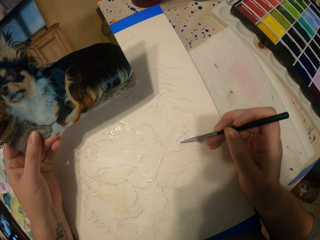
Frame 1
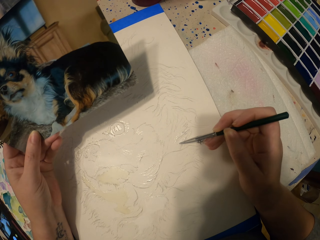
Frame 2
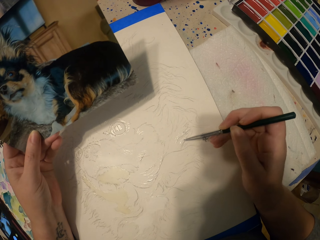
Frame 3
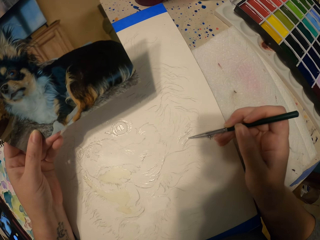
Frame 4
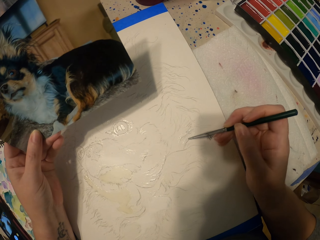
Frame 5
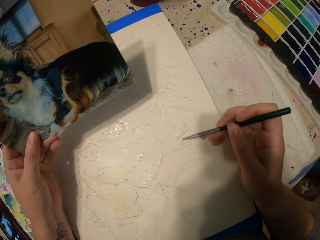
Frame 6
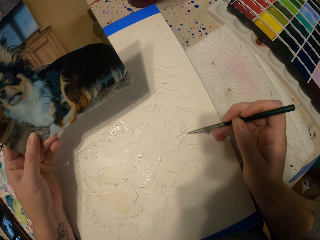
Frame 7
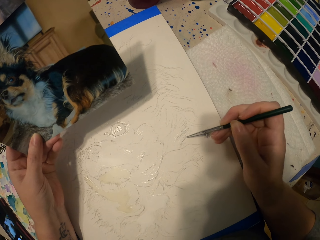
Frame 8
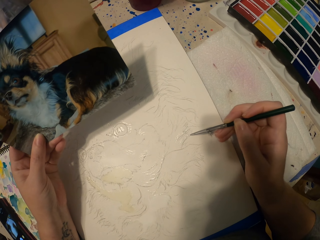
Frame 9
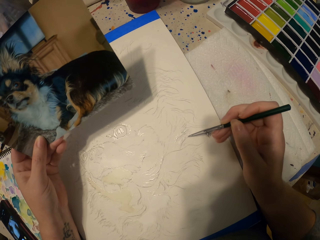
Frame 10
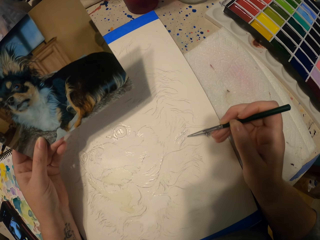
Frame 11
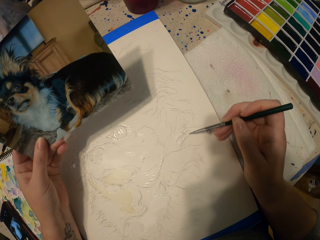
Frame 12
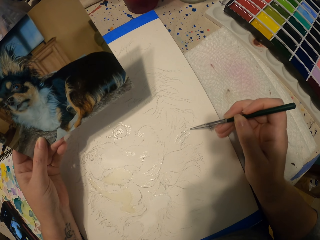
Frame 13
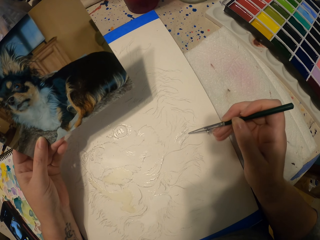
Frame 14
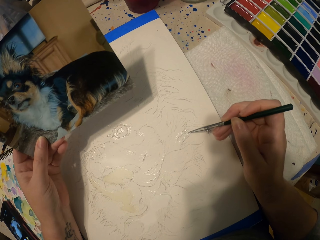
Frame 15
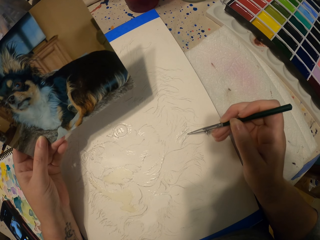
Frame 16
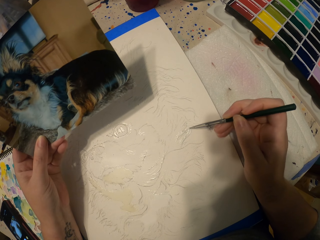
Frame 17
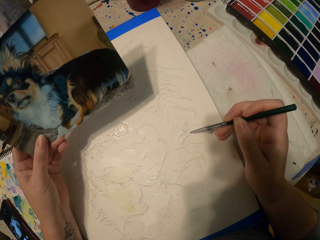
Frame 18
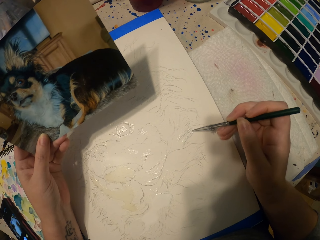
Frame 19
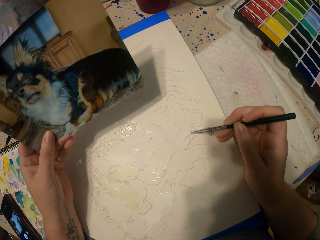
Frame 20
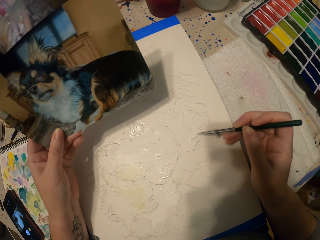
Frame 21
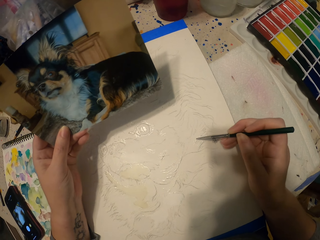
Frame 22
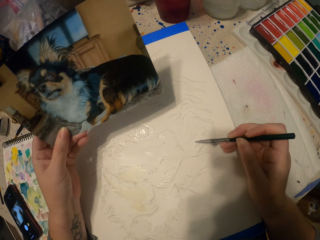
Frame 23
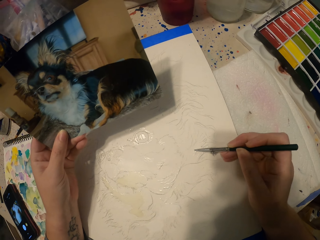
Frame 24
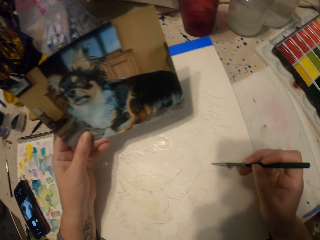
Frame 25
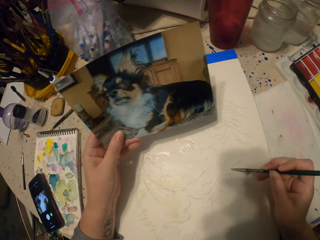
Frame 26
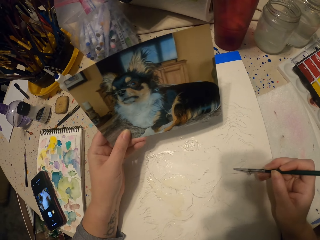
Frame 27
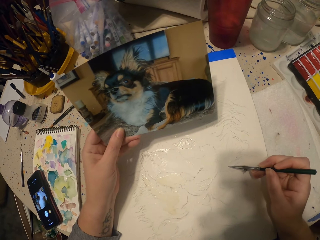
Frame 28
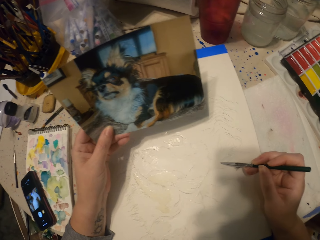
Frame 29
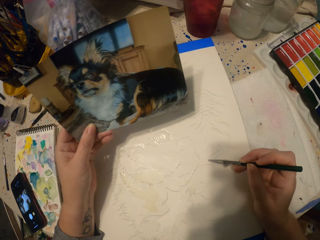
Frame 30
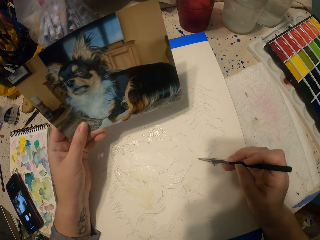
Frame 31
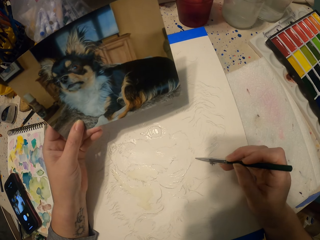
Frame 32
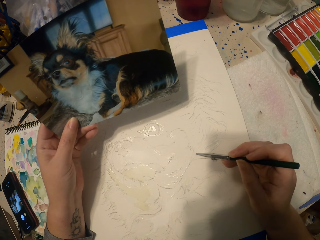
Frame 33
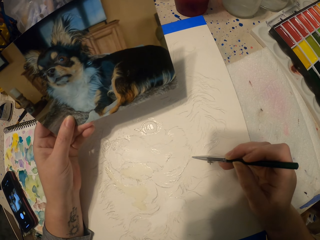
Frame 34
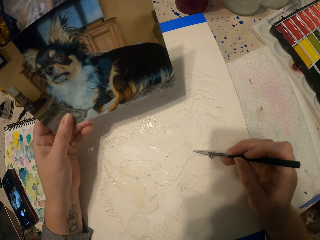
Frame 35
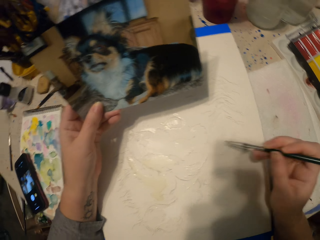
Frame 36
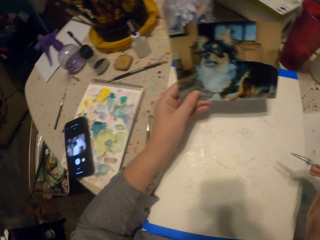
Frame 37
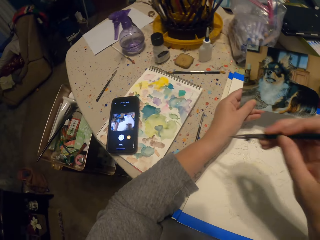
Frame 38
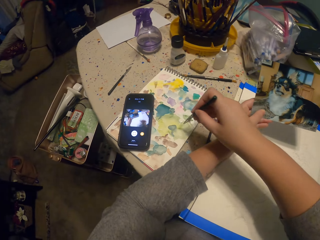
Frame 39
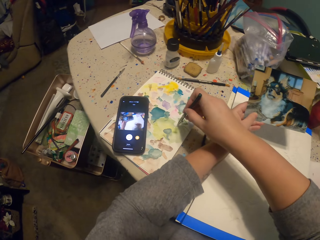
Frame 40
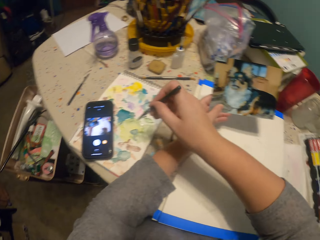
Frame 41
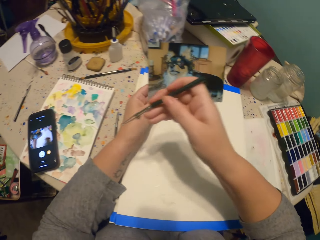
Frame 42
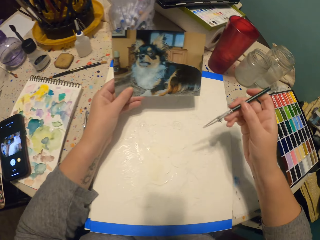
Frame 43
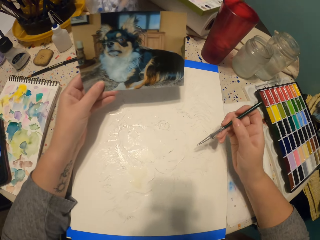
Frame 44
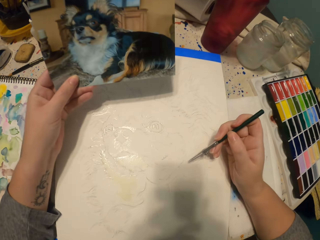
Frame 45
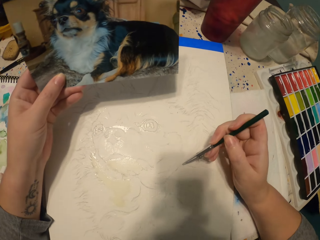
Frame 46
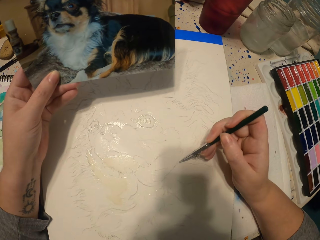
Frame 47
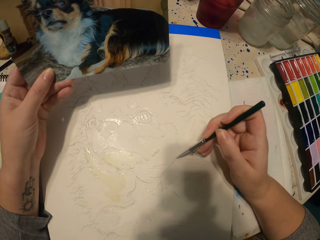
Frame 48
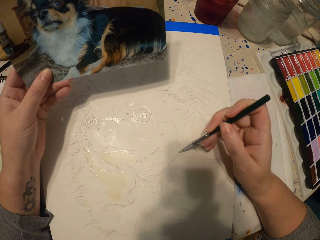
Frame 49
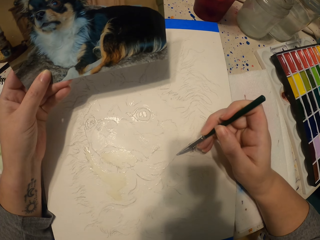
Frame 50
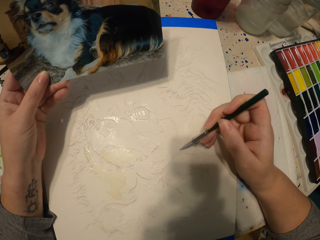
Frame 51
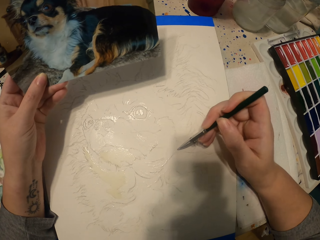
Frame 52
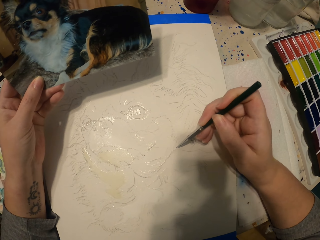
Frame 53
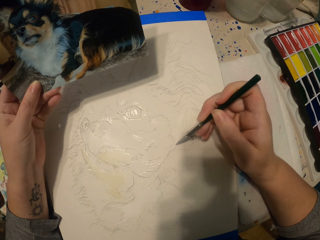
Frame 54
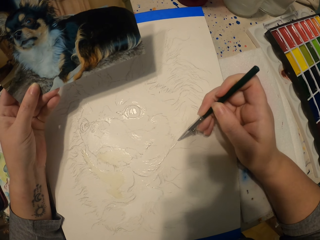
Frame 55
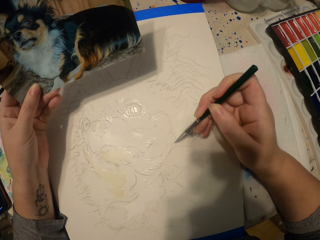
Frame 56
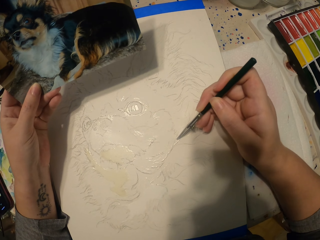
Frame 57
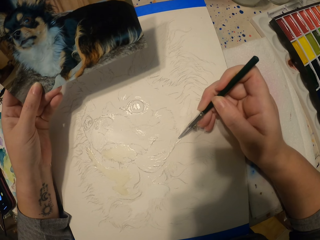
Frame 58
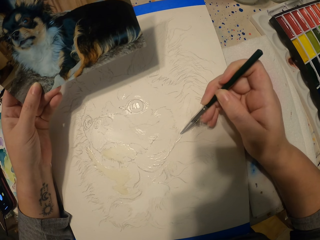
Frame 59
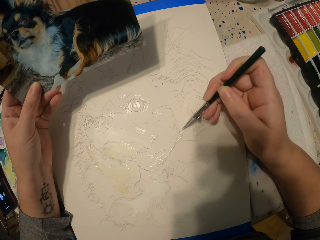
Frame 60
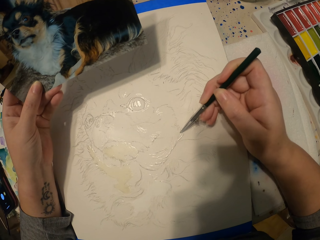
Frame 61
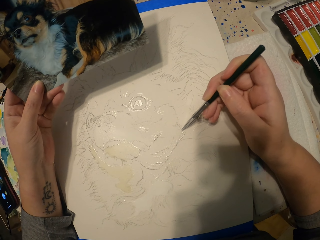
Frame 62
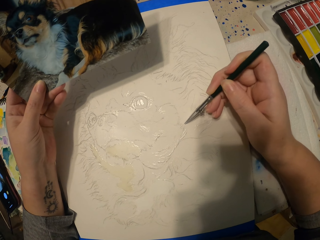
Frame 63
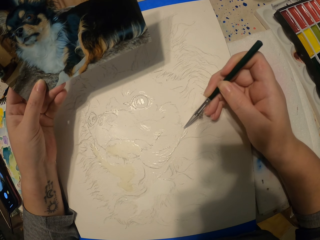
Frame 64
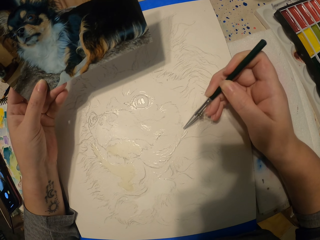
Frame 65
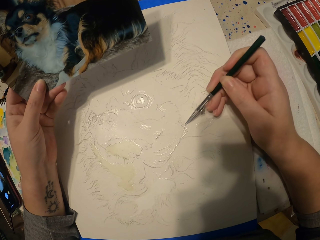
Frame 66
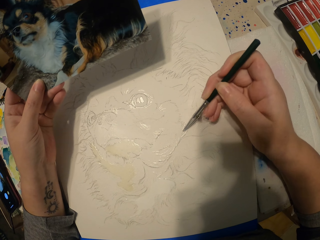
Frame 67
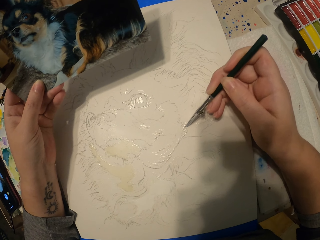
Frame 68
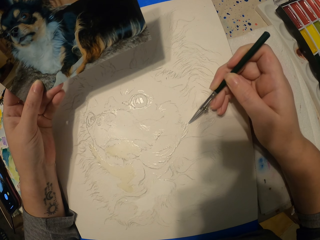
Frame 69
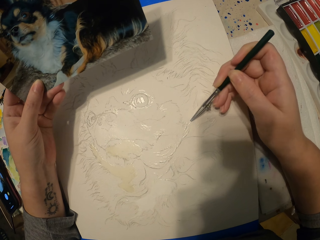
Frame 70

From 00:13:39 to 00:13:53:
The camera wearer dips the painting pencil in the ink. They paint the picture.

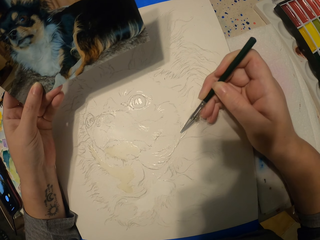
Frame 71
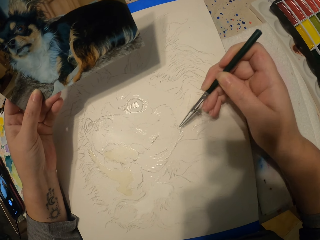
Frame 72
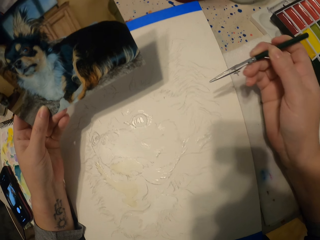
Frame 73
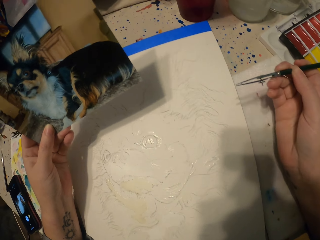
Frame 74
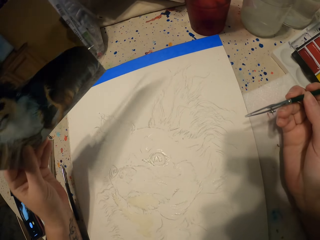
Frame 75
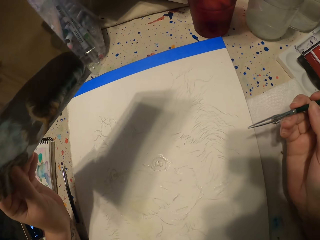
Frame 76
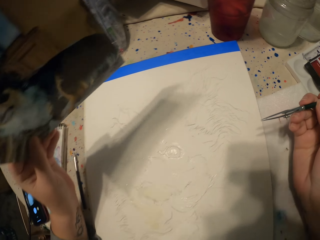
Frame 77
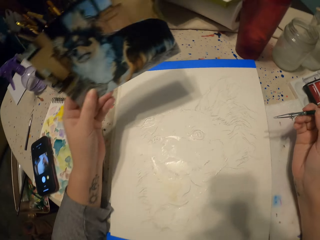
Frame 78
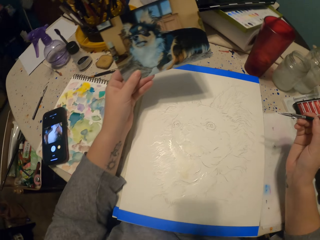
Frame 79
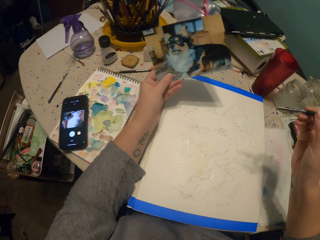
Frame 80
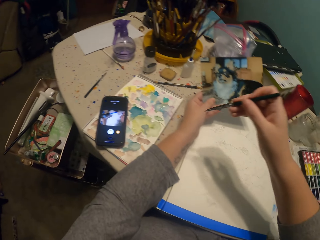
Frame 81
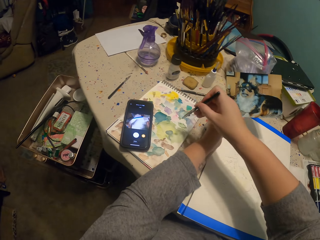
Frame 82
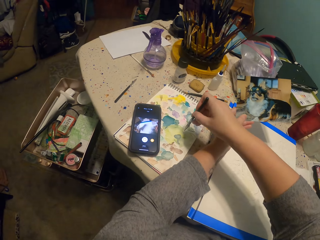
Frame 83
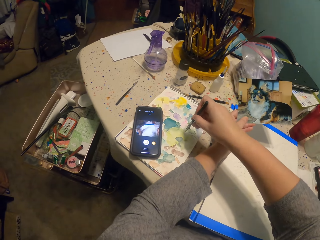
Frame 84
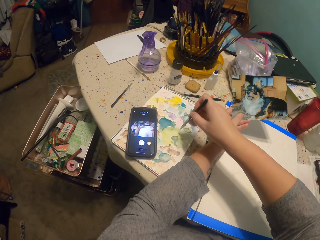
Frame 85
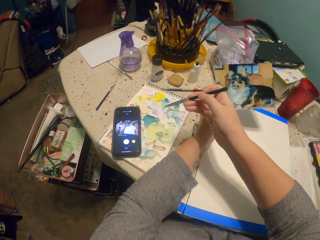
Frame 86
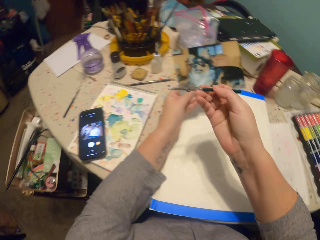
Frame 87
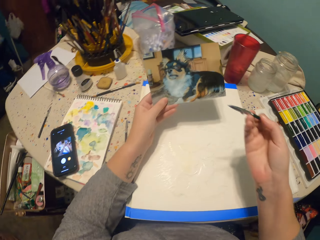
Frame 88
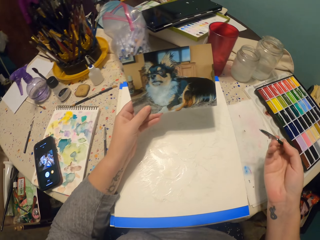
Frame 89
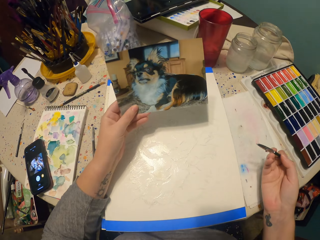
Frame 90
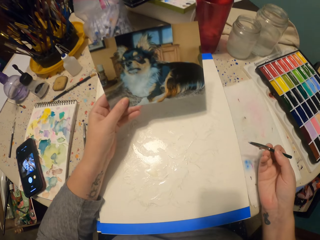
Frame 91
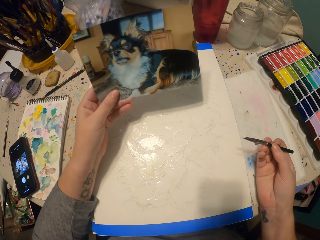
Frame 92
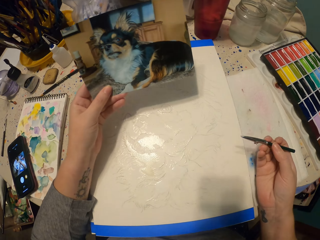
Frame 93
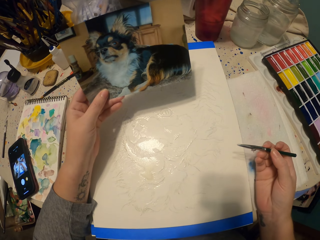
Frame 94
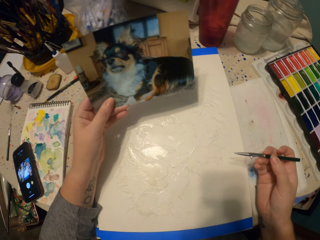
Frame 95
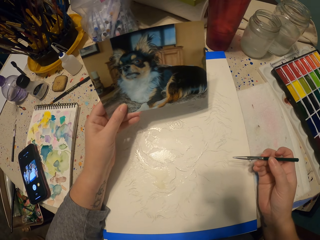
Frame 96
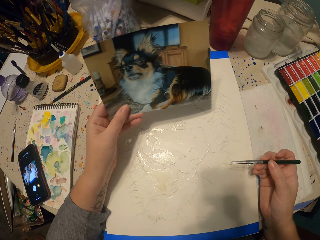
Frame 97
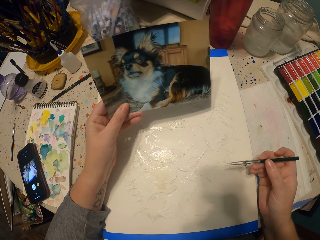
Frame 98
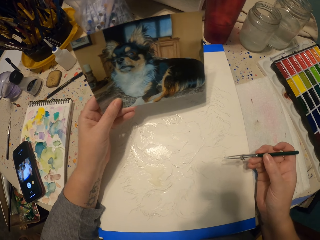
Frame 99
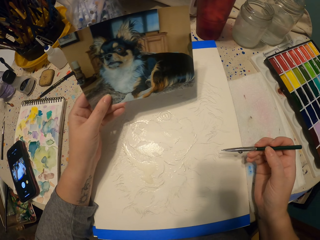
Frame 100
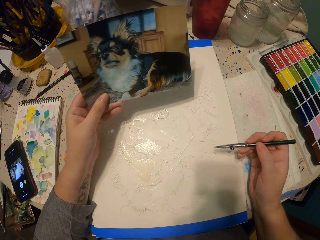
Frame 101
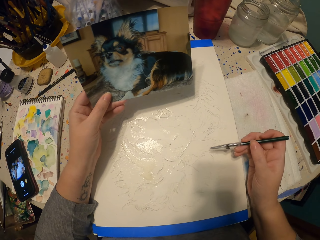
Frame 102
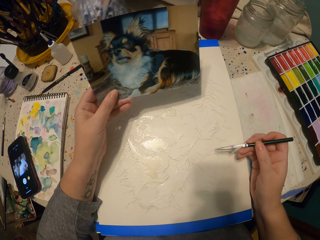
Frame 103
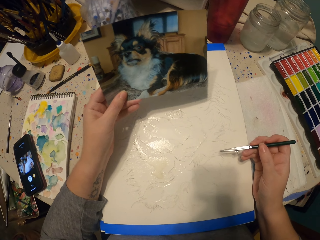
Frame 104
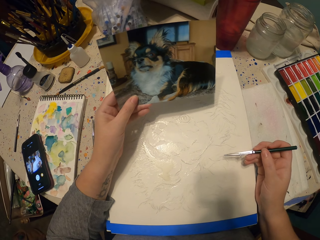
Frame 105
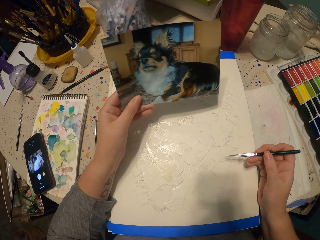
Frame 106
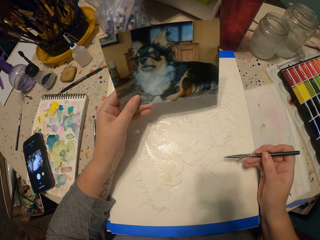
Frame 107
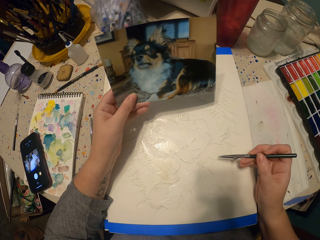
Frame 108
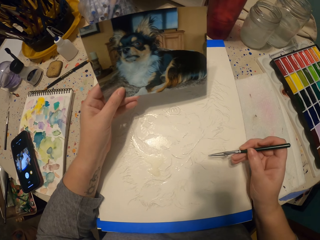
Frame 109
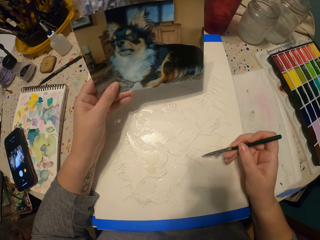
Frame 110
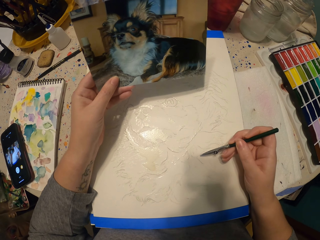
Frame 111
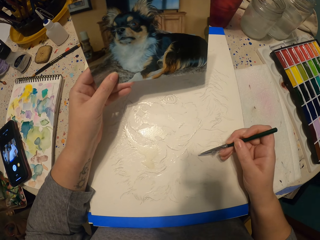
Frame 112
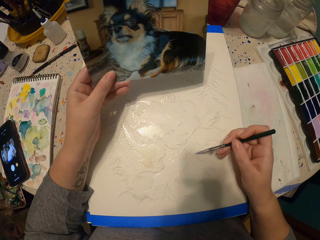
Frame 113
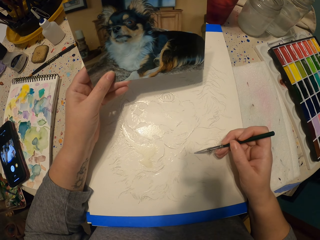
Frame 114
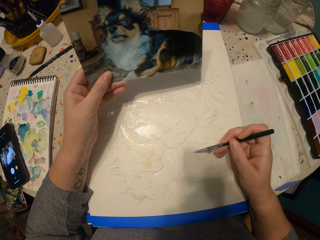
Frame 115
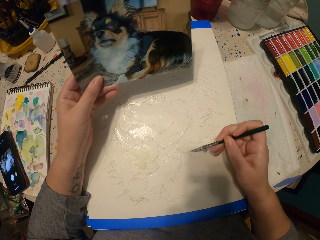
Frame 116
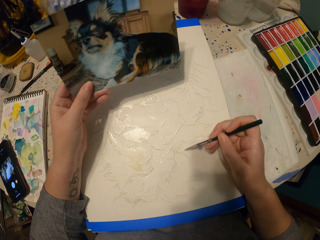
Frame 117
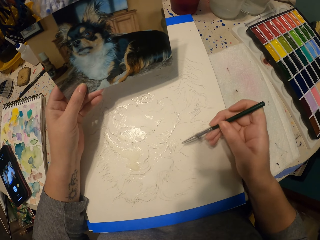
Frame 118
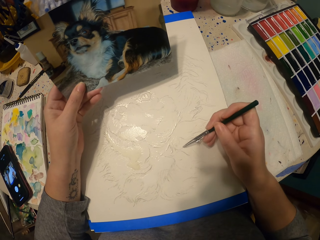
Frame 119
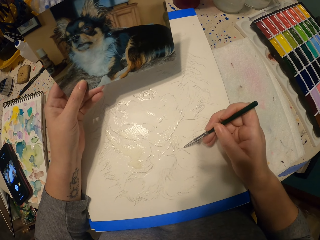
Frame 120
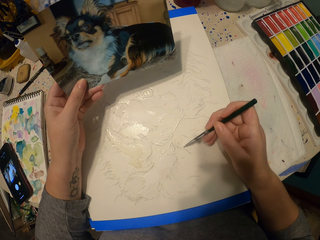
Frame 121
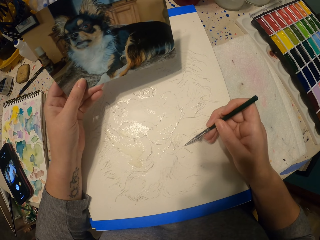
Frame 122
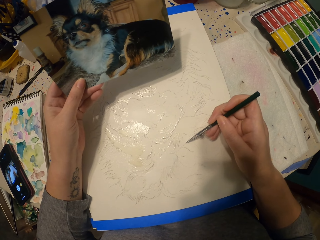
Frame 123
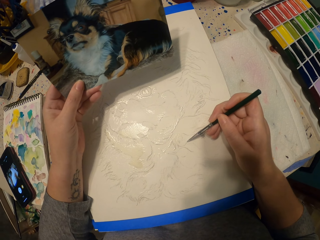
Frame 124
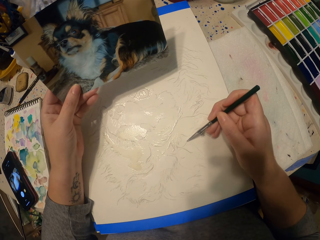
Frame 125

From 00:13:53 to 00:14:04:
The camera wearer moves the pencil away from the picture. They dip the painting pencil in the ink. They rest their hand on the table. They paint a picture.
